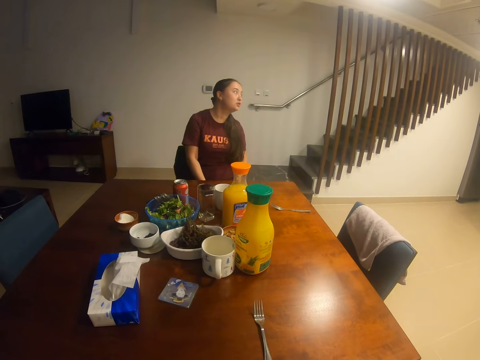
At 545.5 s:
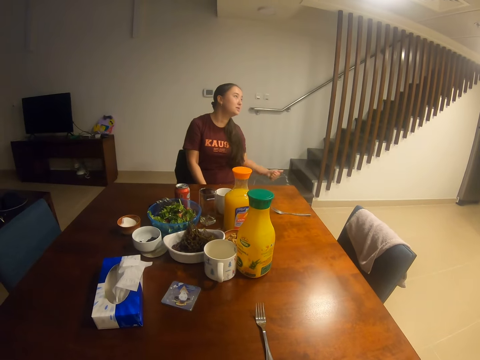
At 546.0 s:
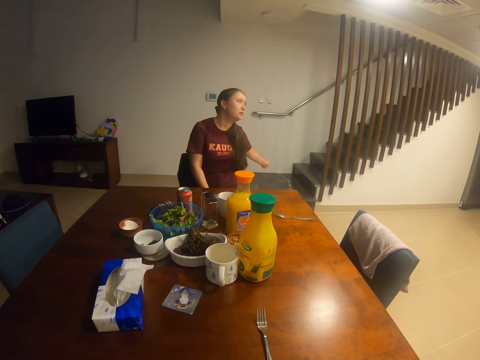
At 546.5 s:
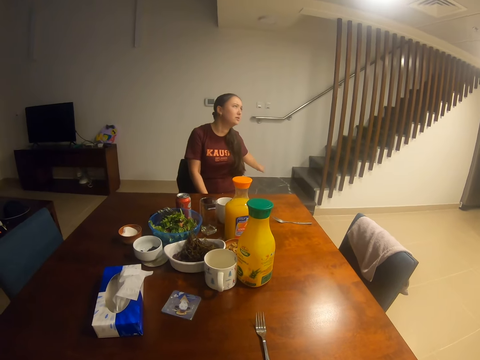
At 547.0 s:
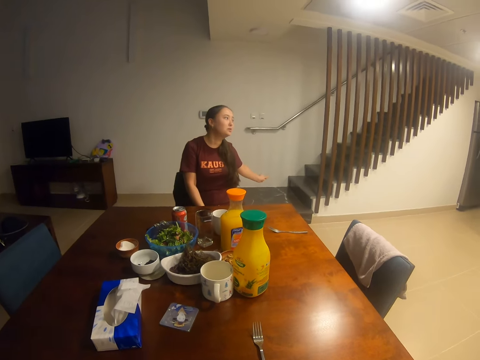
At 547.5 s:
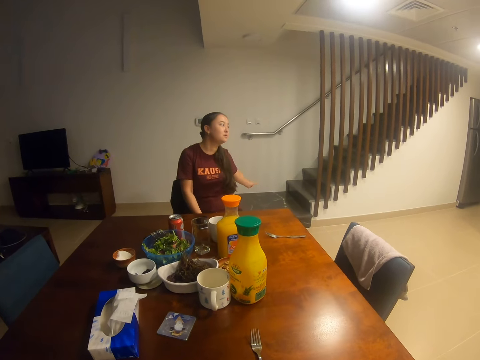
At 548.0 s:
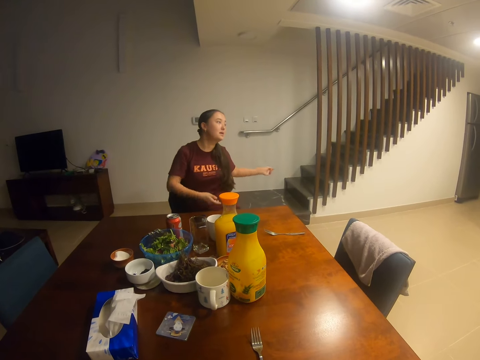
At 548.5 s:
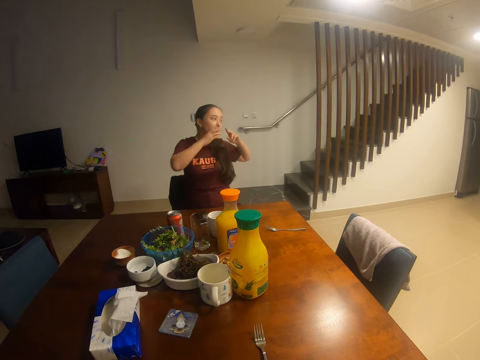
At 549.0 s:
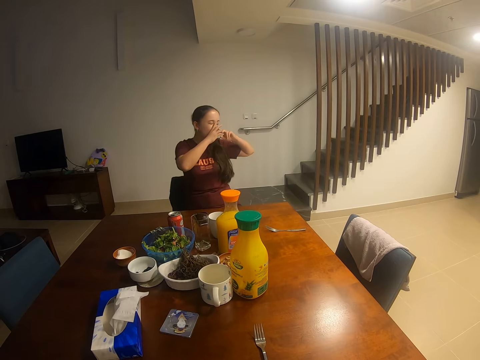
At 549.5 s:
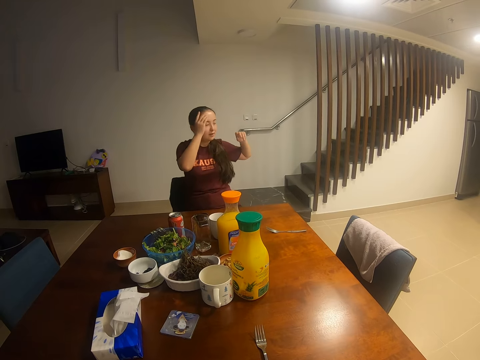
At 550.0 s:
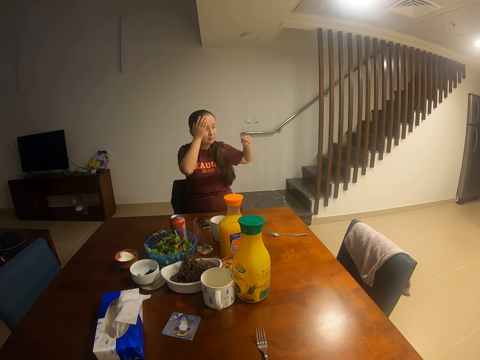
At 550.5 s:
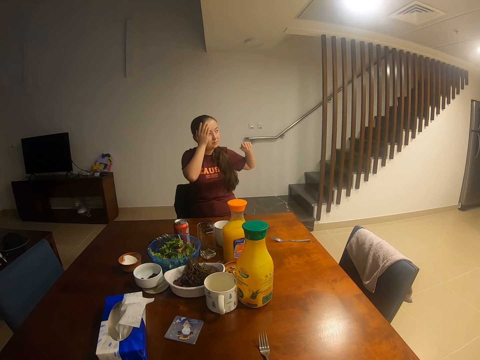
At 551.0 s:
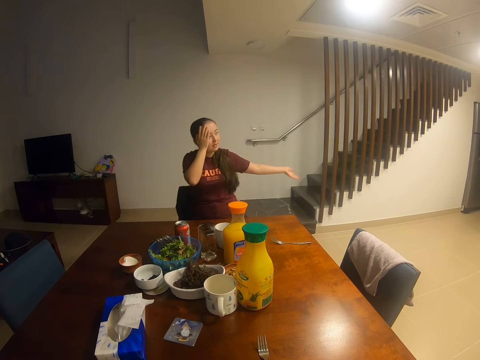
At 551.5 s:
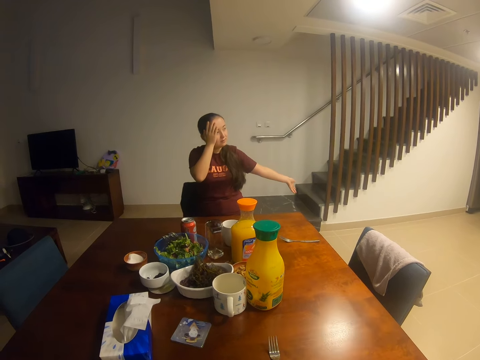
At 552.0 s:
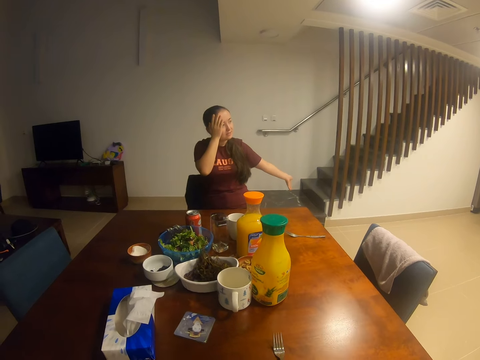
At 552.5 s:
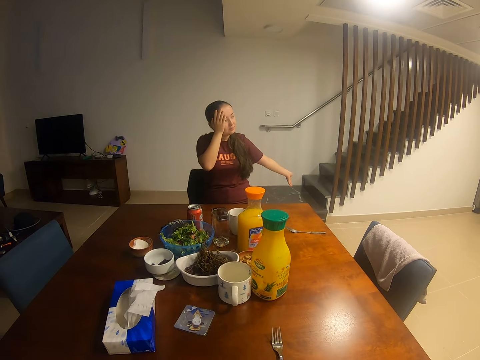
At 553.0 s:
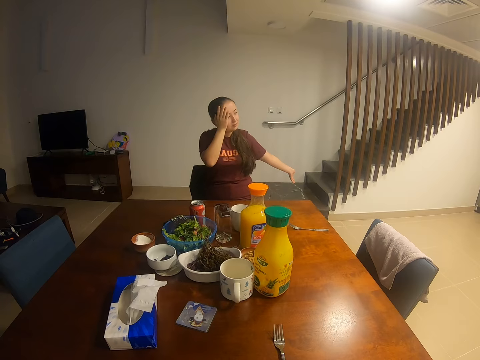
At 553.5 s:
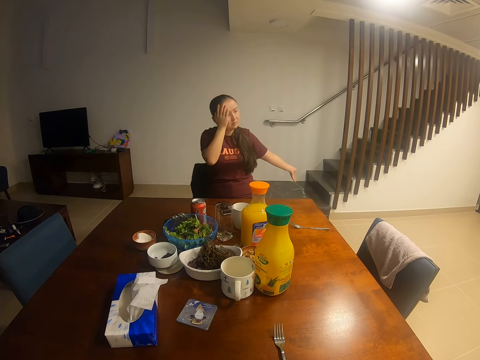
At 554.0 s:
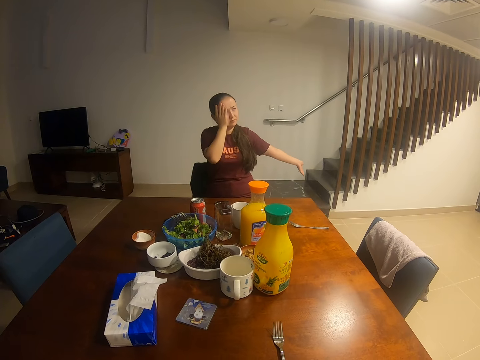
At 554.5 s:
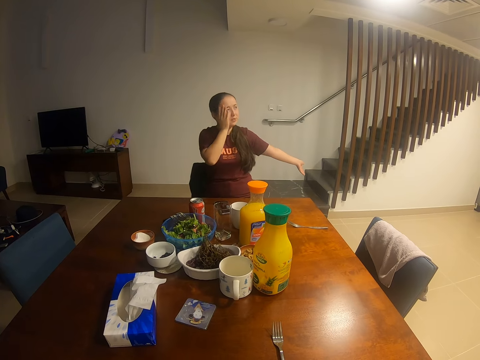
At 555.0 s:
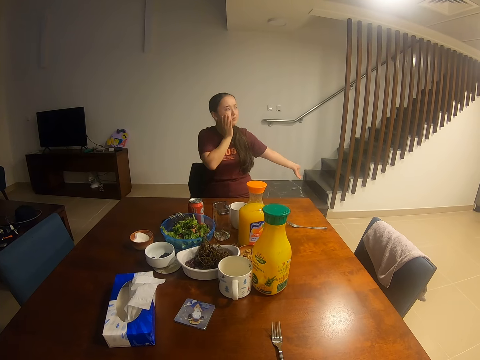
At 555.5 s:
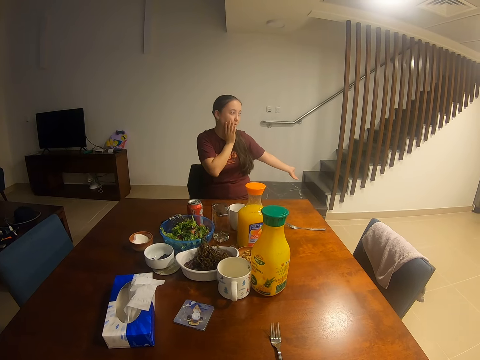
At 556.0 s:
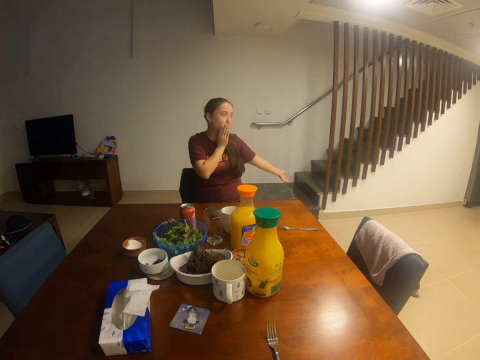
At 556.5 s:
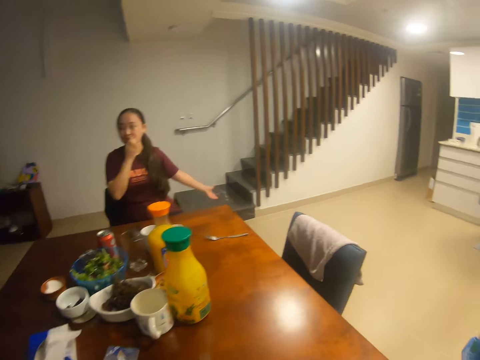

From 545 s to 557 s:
The camera wearer dialogues with a woman. The woman points at a direction.

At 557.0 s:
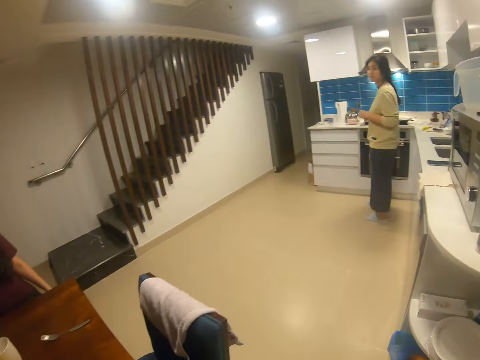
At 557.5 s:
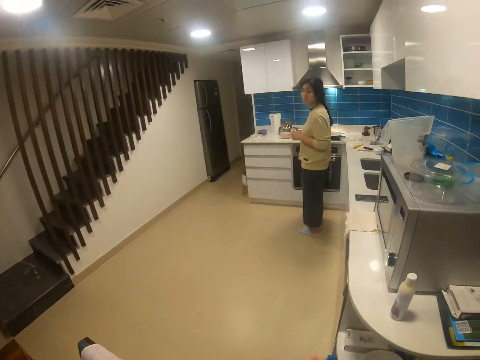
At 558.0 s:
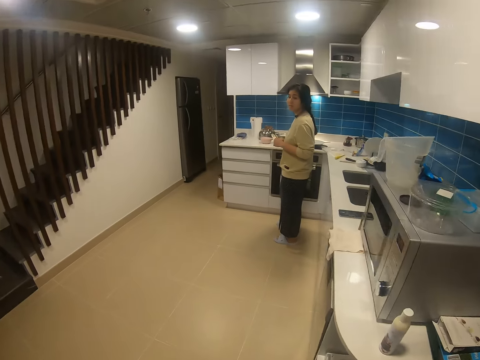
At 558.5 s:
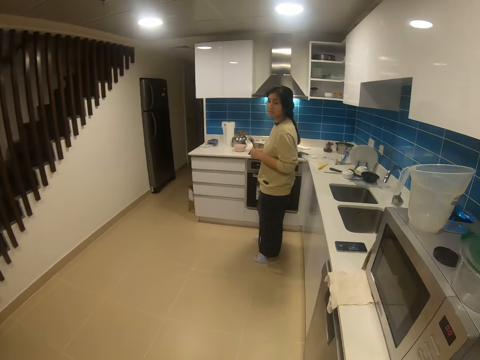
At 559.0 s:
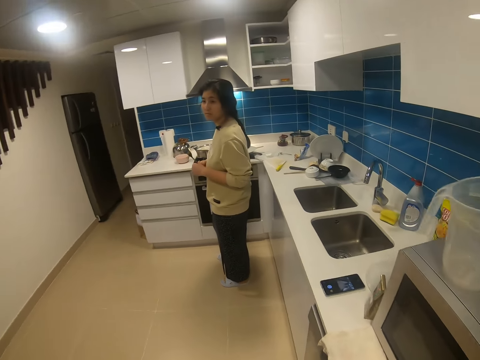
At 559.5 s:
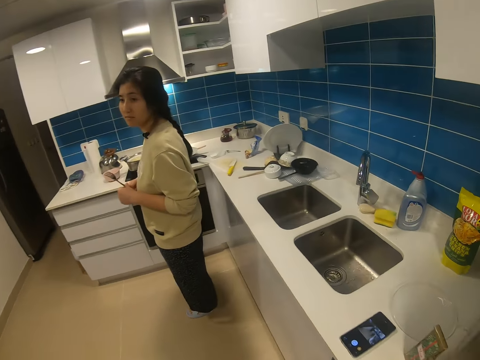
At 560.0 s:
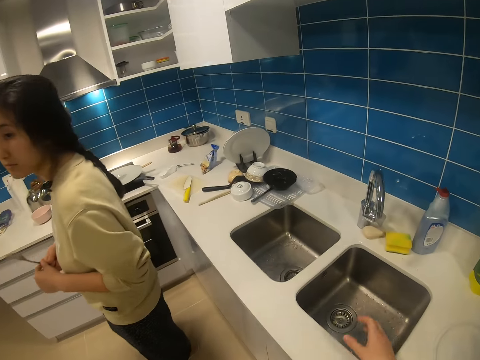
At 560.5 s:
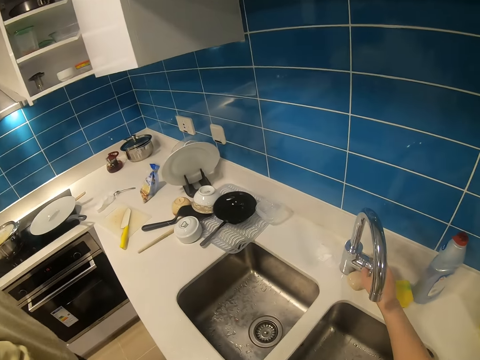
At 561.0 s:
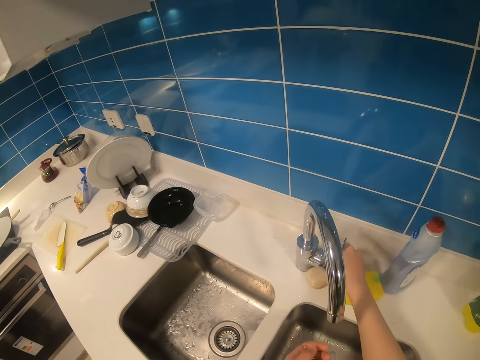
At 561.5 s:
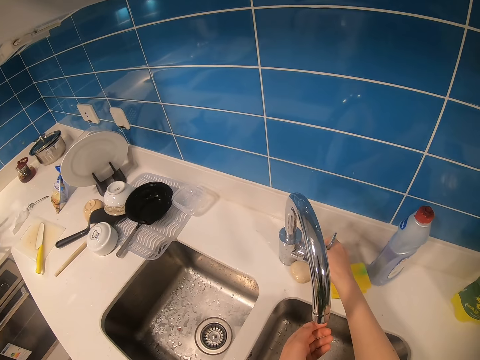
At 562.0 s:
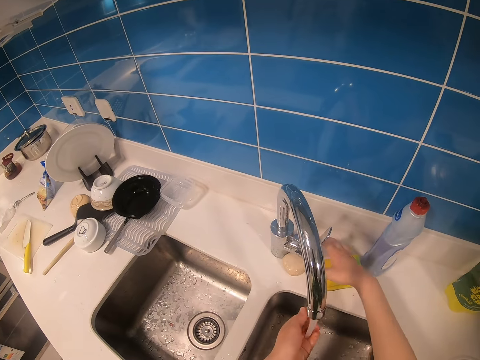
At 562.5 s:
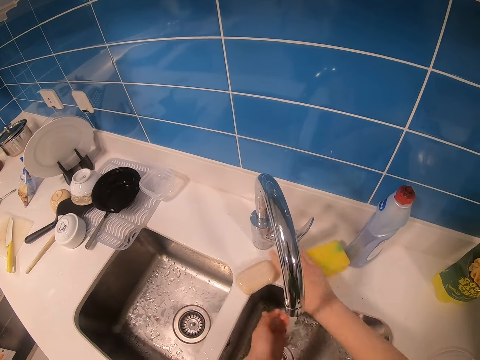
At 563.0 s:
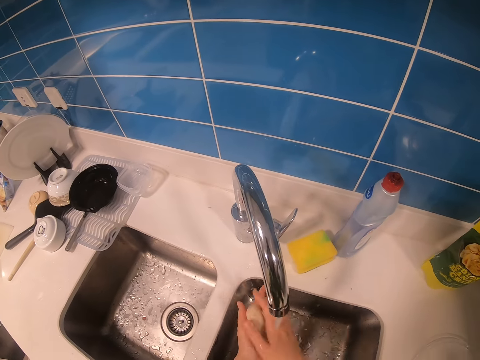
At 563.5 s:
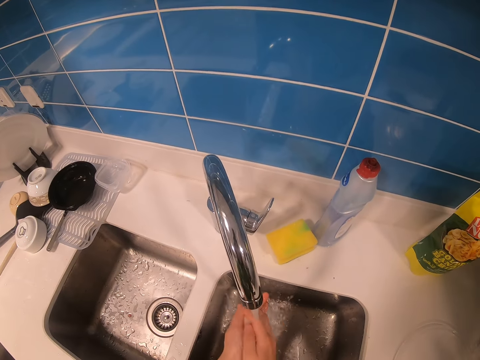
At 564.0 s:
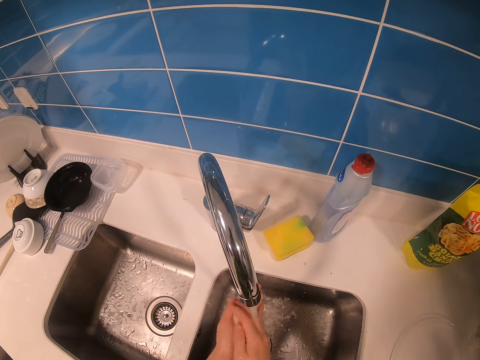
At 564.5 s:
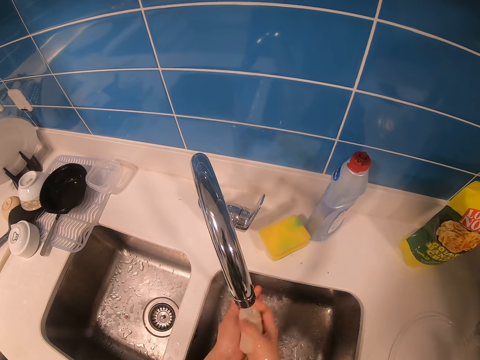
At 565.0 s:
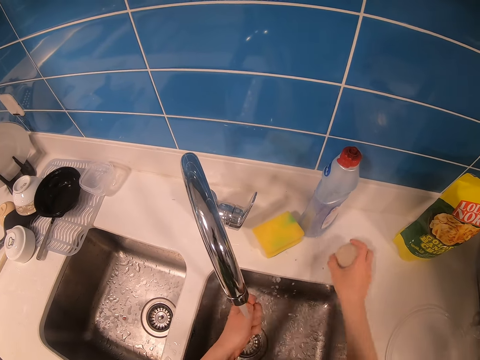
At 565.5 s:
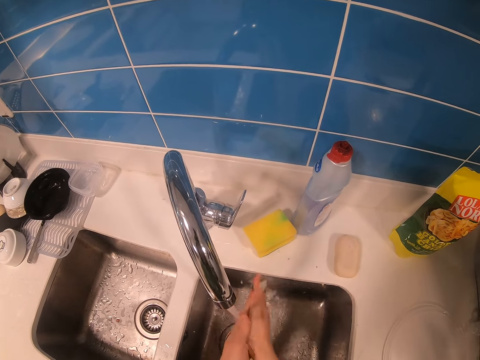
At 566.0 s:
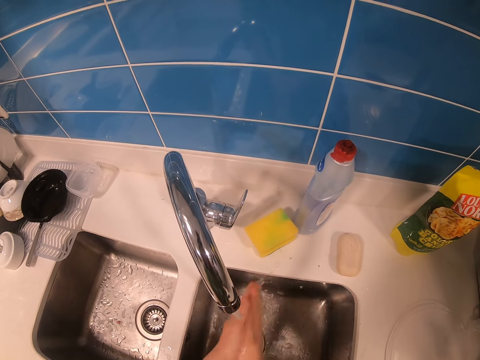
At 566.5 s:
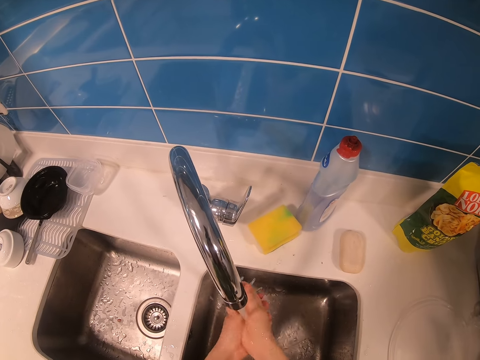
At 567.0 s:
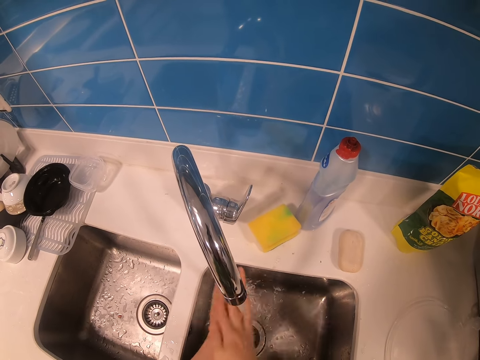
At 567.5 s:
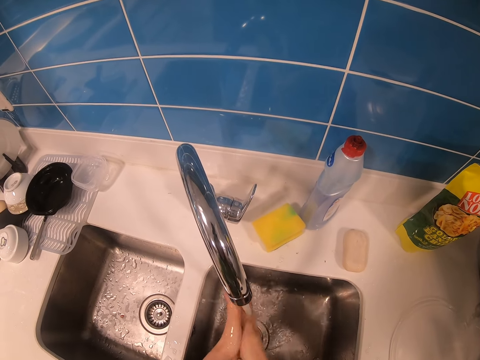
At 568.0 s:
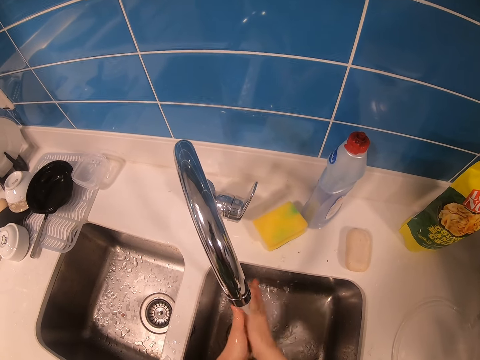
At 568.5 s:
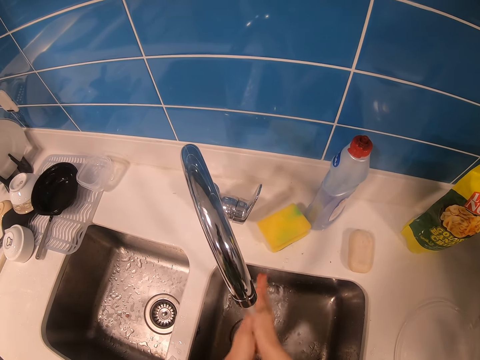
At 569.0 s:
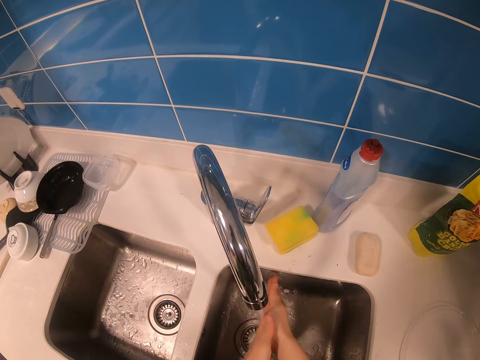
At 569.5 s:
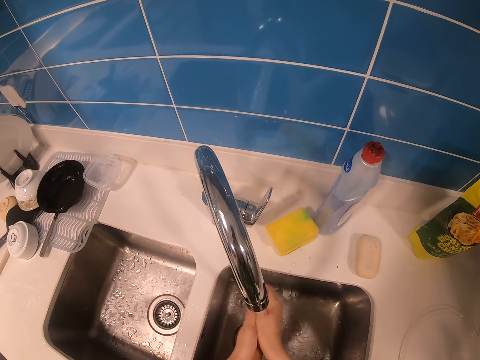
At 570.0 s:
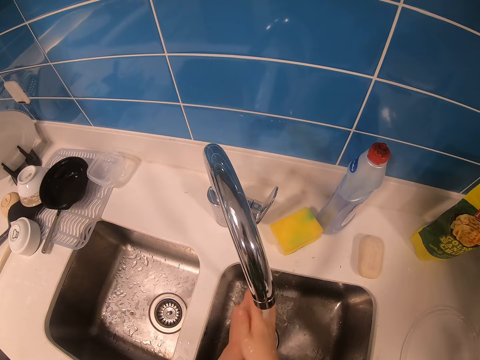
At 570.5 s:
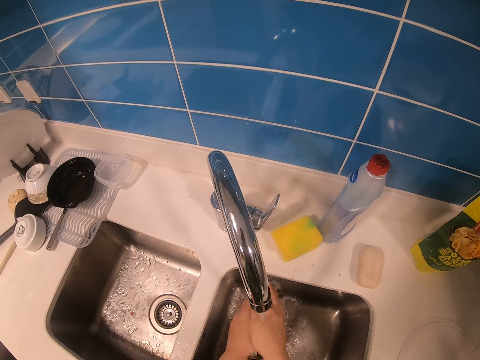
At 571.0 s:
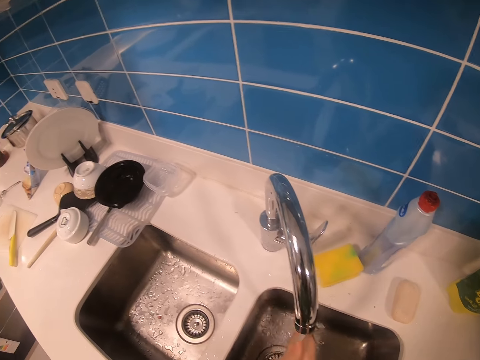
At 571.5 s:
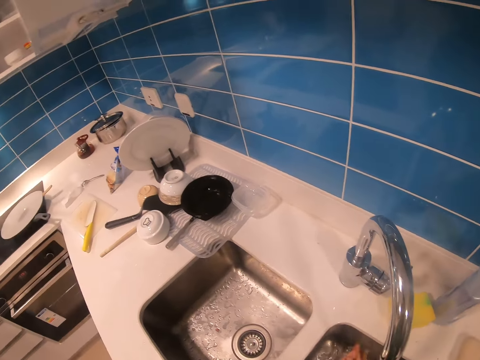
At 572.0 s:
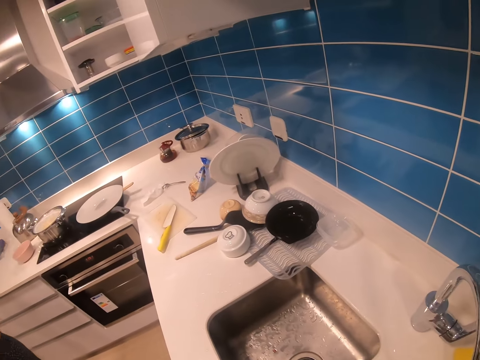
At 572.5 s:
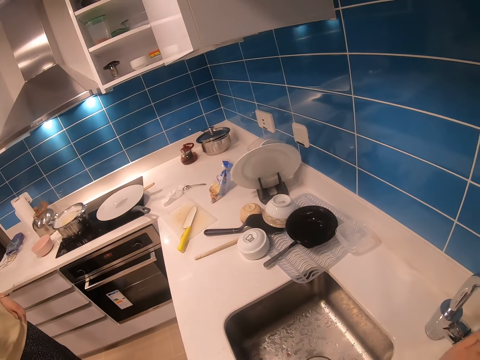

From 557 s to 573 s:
The camera wearer walks to the kitchen. They walk to a sink. They open the water tap. They pick up a bar soap. They wash hands with the soap. They drop the bar soap on the sink top. They wash hands in the sink.
